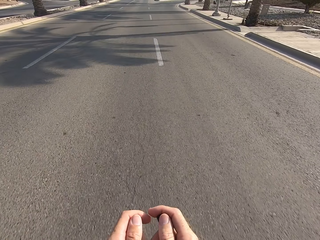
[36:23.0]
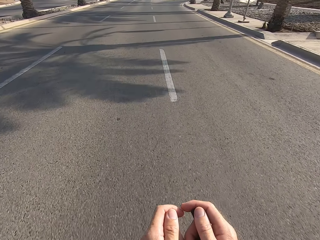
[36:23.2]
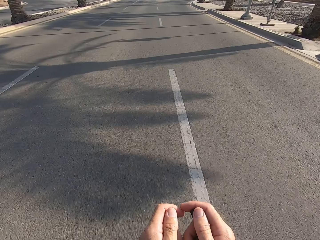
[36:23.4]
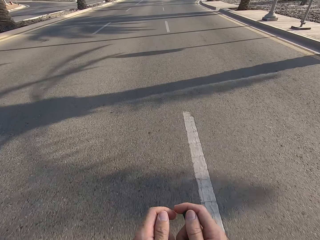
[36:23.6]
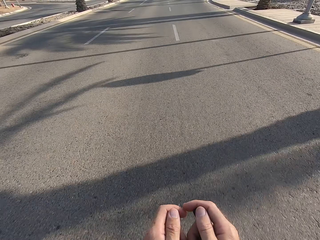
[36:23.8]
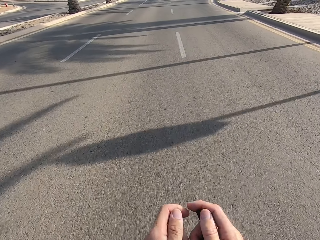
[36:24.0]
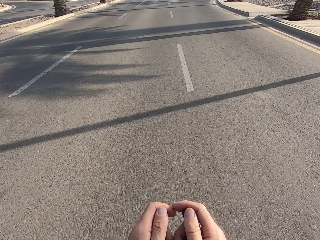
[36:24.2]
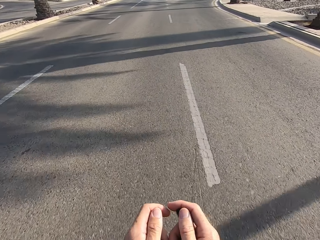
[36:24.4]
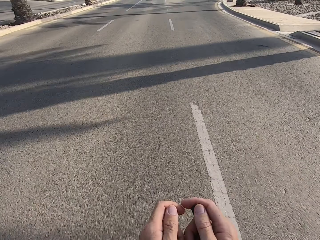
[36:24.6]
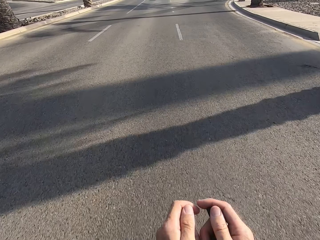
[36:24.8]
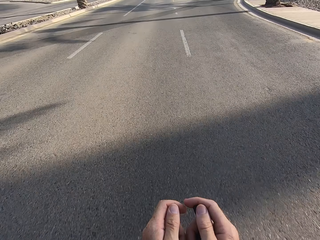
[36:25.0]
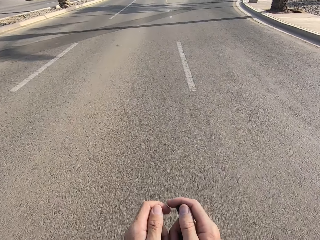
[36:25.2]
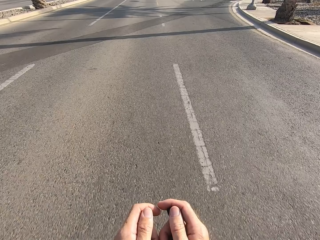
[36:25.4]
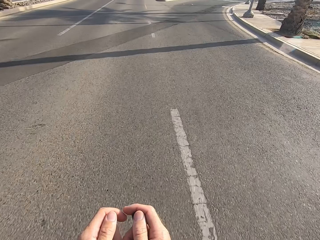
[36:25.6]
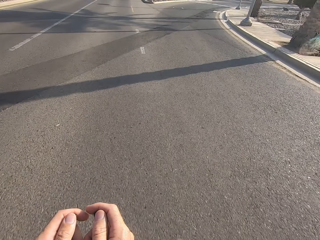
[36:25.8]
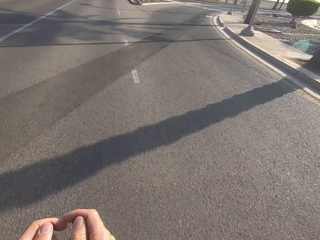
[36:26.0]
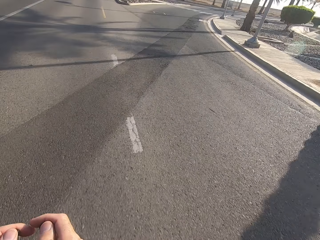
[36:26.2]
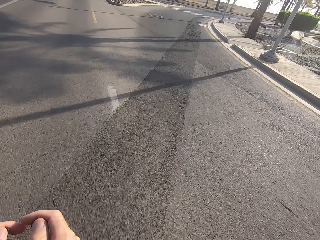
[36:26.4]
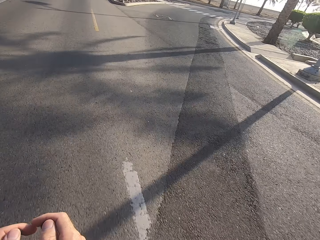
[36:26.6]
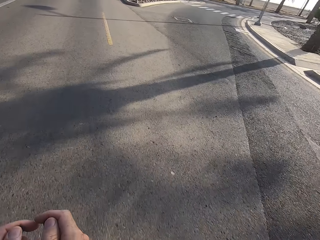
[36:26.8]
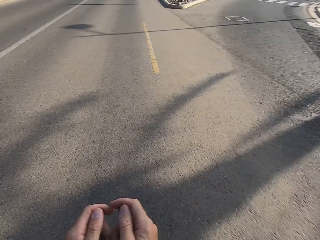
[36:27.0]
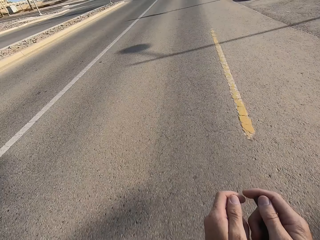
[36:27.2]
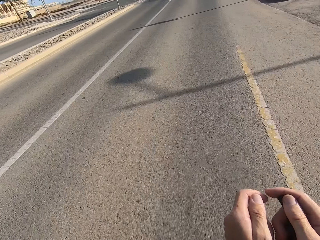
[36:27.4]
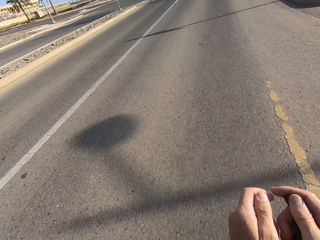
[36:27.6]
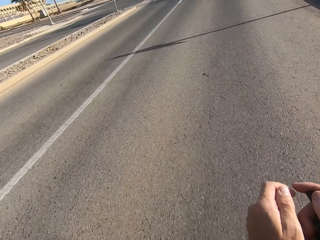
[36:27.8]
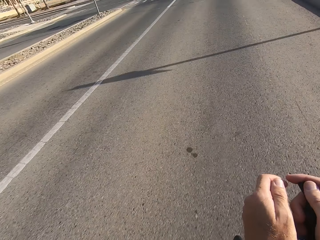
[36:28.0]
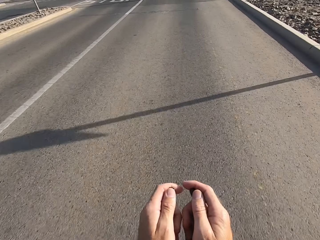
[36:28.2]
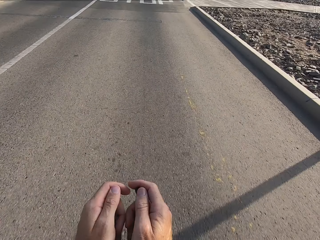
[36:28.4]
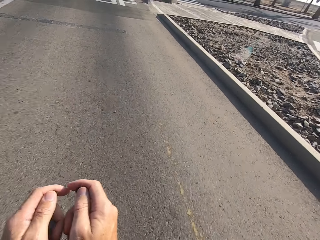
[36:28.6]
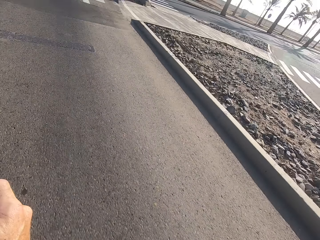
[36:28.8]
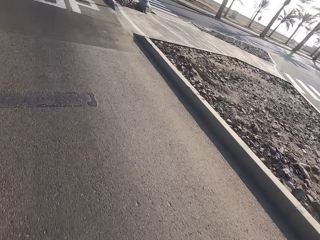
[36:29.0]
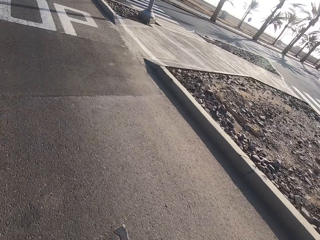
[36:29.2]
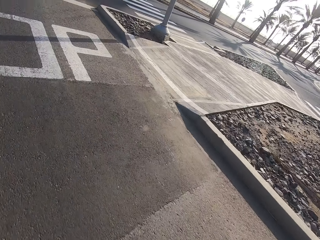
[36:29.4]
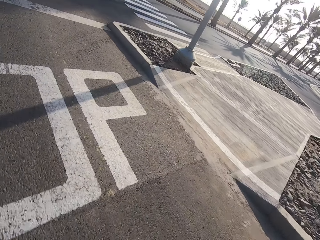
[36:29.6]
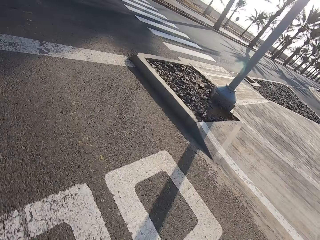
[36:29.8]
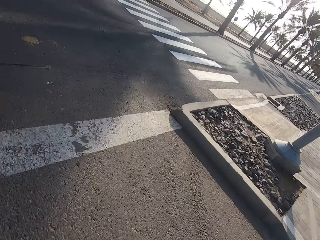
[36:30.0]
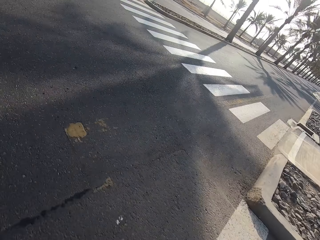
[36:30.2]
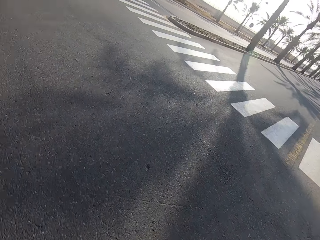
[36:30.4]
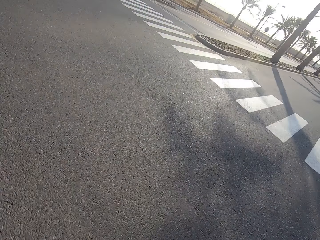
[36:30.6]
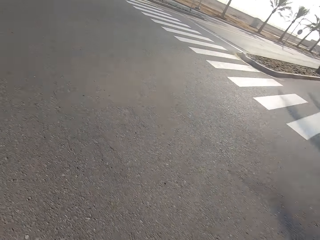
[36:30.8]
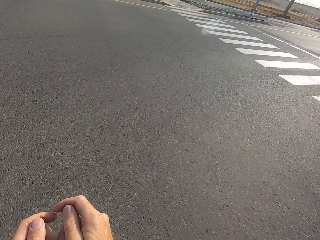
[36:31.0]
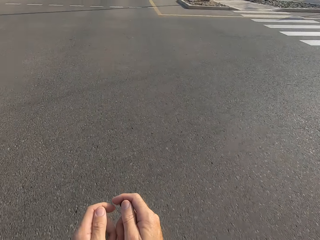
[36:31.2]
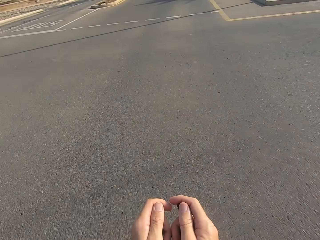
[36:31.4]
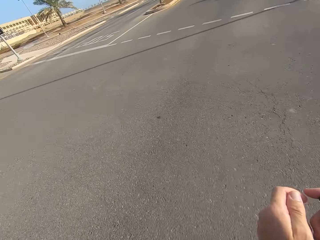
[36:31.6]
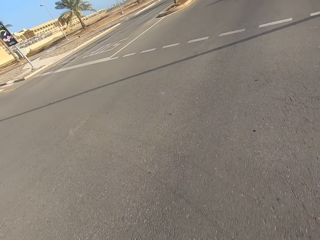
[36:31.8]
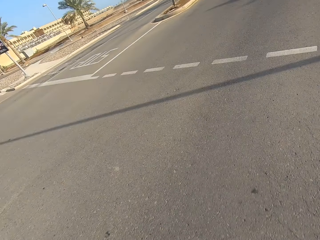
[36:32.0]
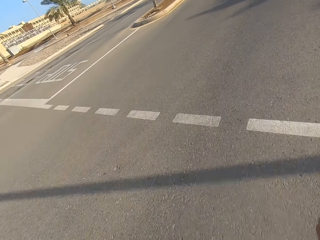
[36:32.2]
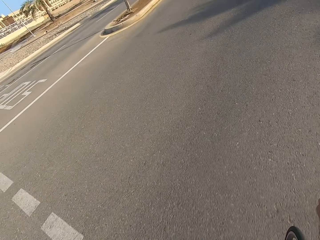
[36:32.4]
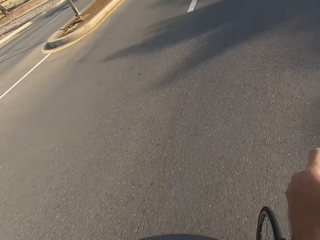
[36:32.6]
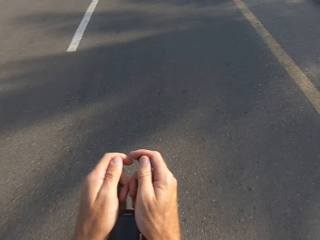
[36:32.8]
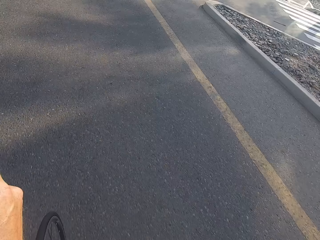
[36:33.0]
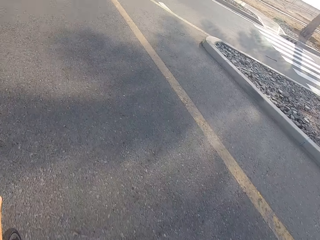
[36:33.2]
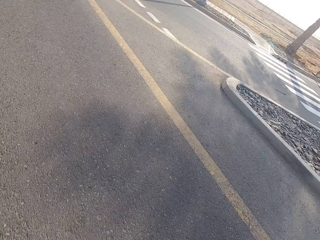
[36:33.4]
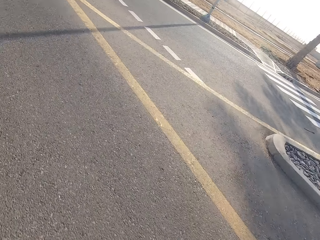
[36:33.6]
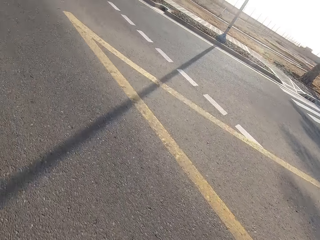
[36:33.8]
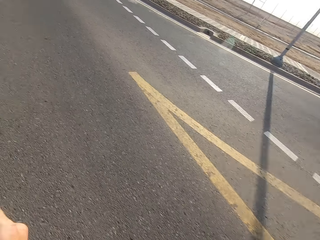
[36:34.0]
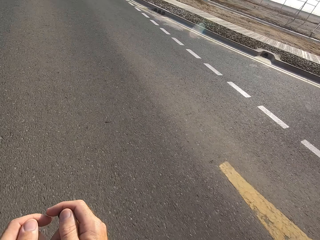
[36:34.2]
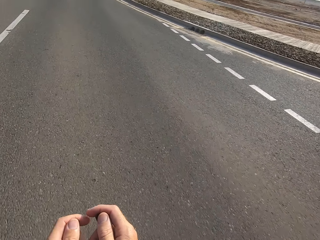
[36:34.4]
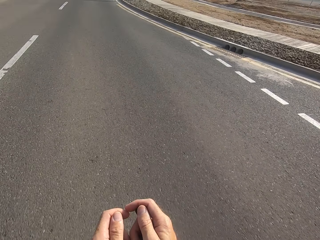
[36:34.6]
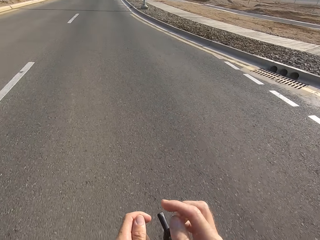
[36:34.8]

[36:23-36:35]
The camera wearer stares at the road. They stare at the building. They stare at the road.

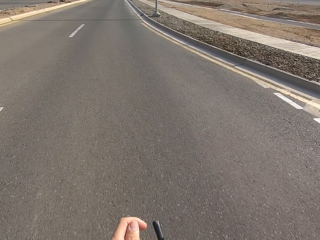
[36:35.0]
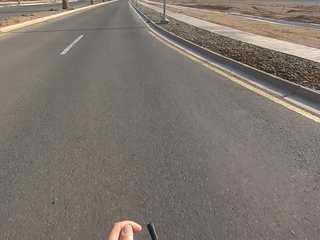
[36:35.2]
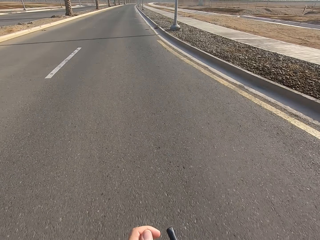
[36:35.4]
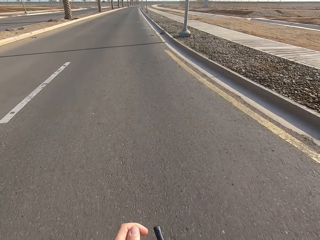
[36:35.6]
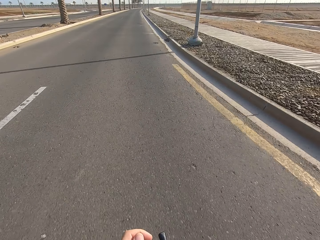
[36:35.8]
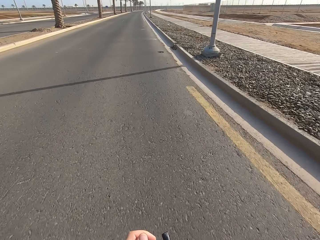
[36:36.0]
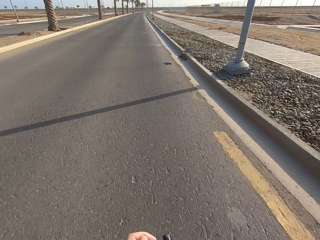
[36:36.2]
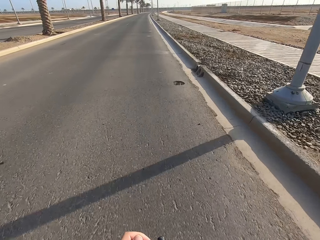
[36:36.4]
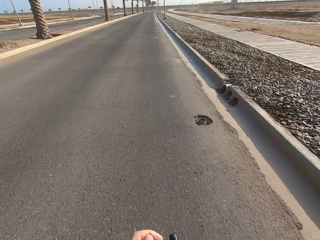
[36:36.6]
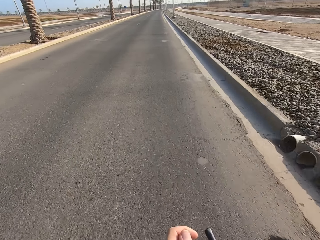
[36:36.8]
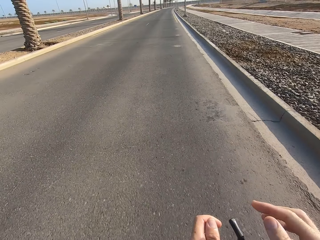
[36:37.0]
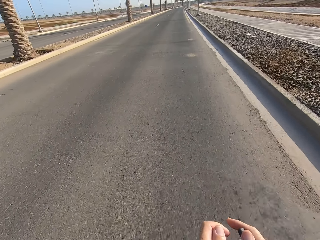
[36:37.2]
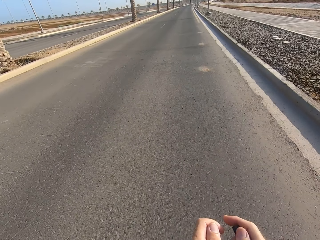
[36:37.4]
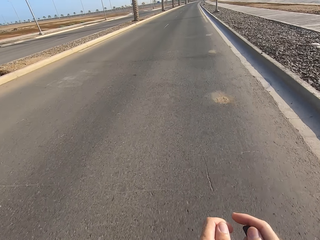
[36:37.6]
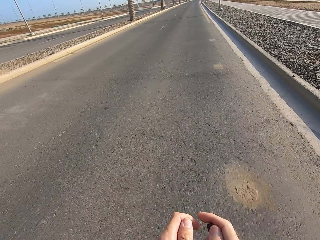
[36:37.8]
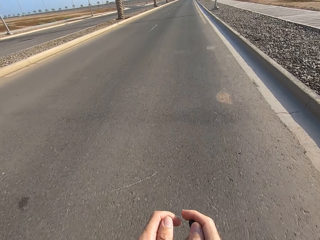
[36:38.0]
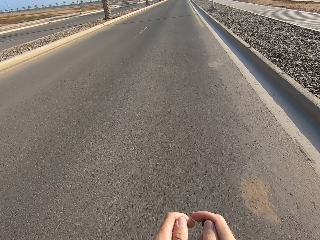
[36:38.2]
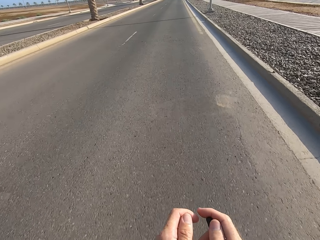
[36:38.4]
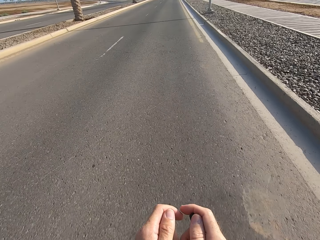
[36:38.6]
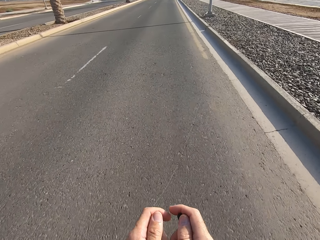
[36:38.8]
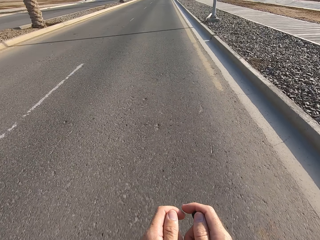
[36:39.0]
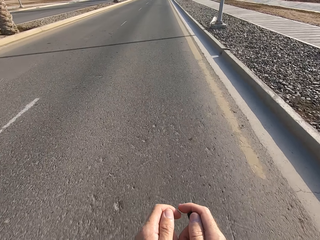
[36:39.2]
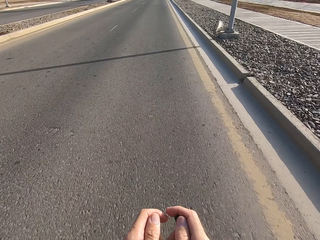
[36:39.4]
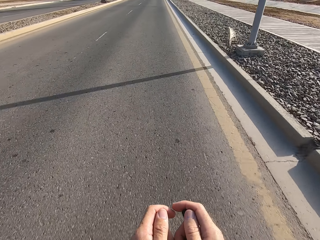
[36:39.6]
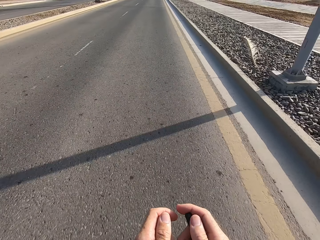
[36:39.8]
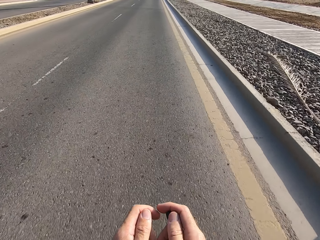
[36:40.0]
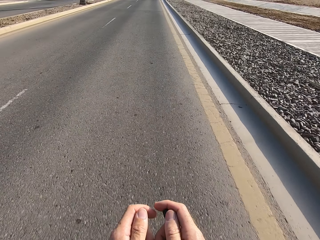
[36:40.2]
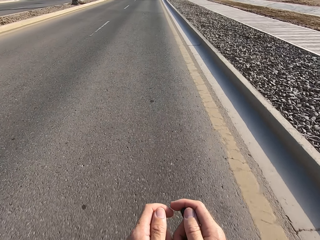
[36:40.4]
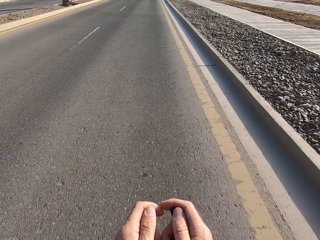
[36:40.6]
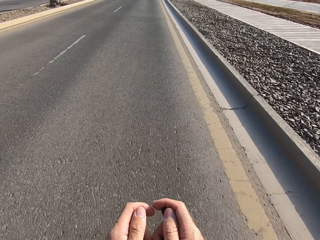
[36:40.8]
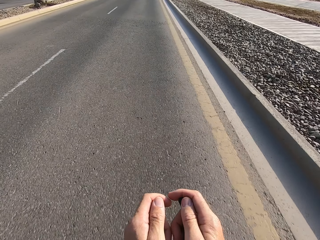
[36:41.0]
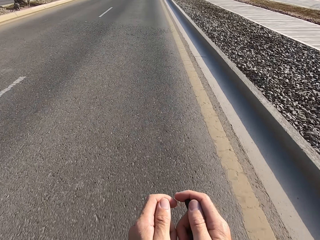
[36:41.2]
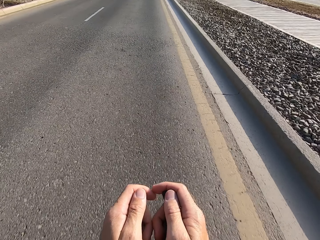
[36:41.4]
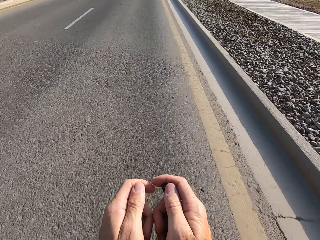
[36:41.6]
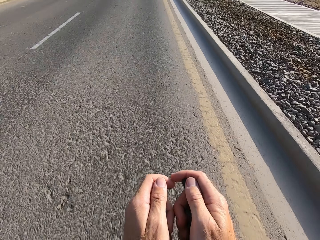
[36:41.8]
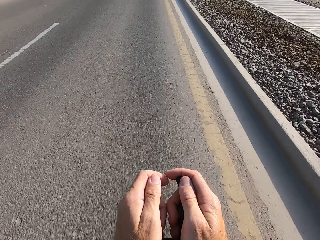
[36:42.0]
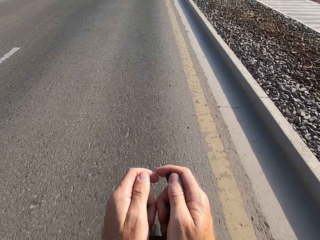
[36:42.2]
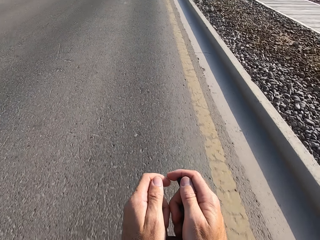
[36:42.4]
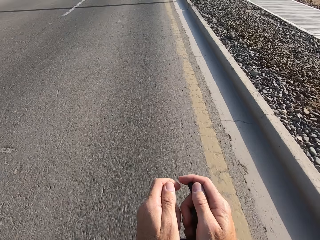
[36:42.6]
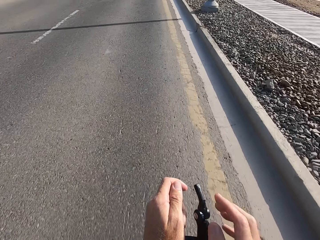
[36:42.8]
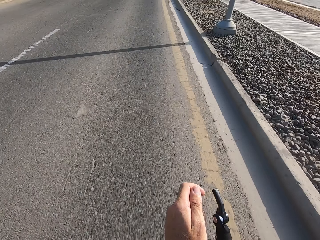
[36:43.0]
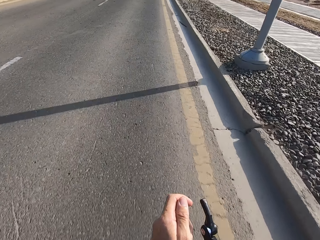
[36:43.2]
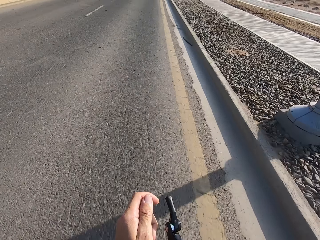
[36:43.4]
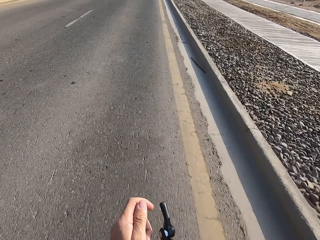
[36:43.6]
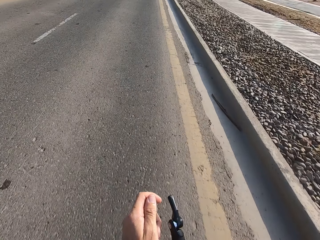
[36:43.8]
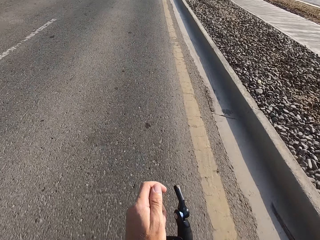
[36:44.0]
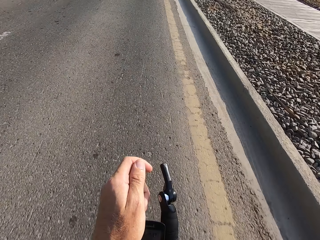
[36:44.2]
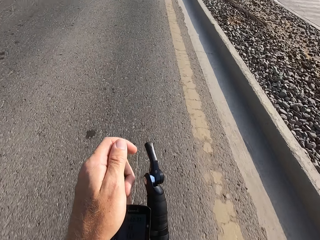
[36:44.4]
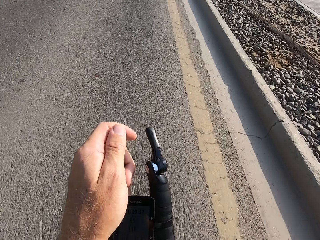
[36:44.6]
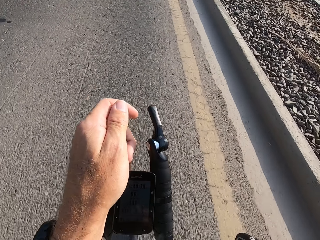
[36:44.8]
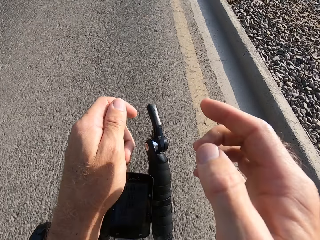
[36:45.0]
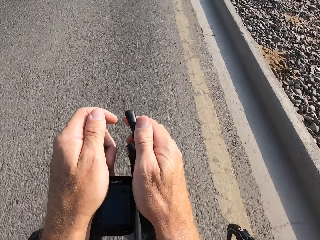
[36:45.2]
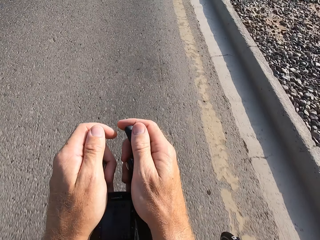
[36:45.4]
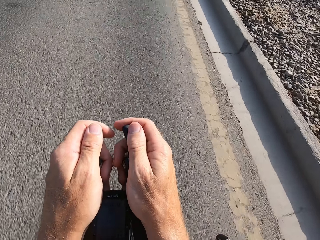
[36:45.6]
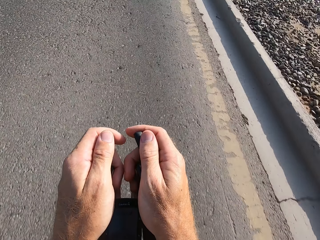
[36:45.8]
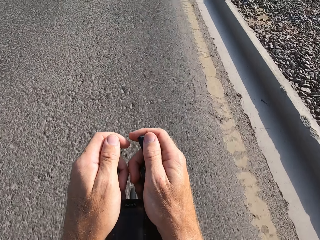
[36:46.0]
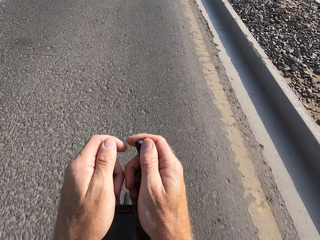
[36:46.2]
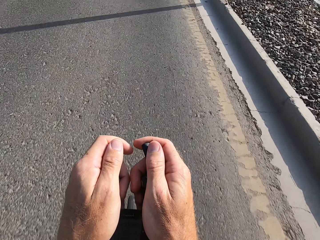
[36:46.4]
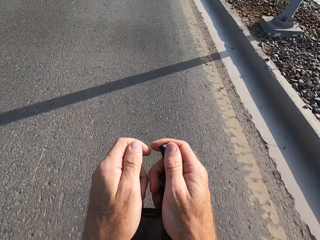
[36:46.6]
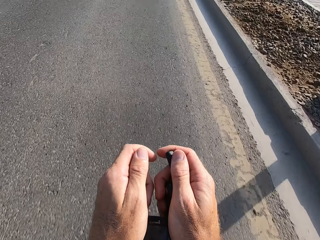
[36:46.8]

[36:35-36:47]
The camera wearer cycles on the main road. They stare at the road. They cycle on the main road. They swing the right hand. They touch something. They swing the right hand. They hold the bike rest handlebar.
